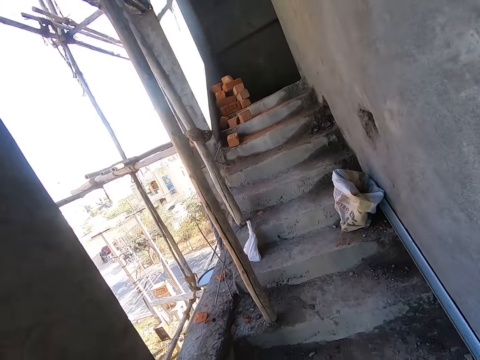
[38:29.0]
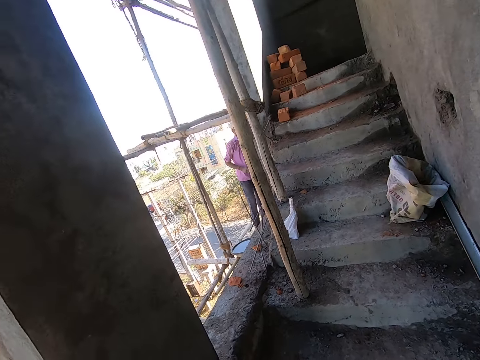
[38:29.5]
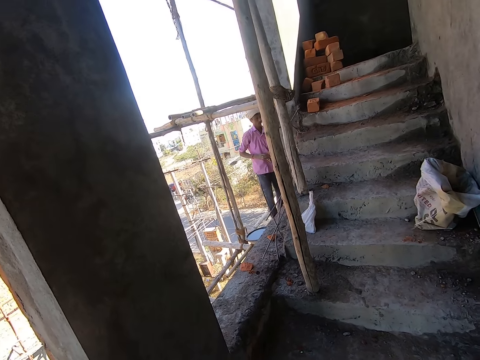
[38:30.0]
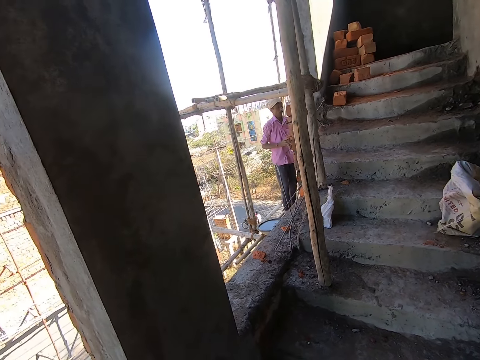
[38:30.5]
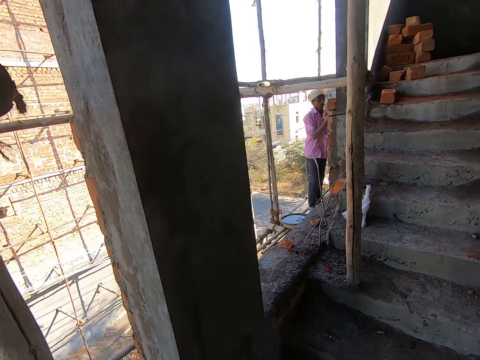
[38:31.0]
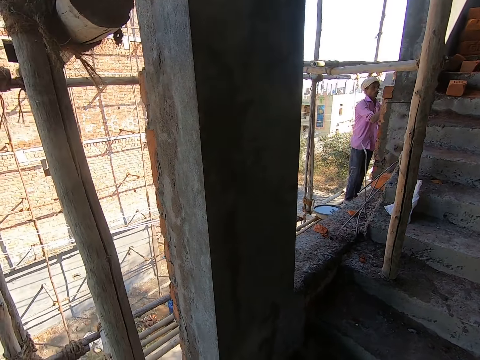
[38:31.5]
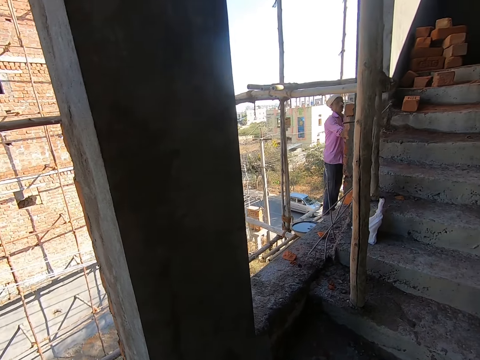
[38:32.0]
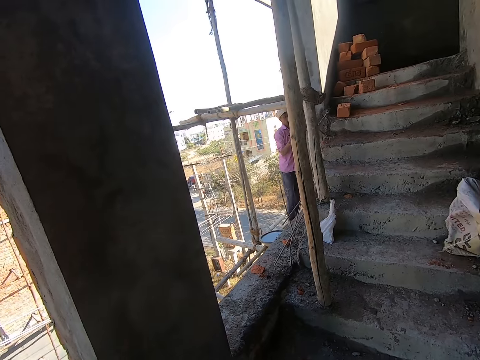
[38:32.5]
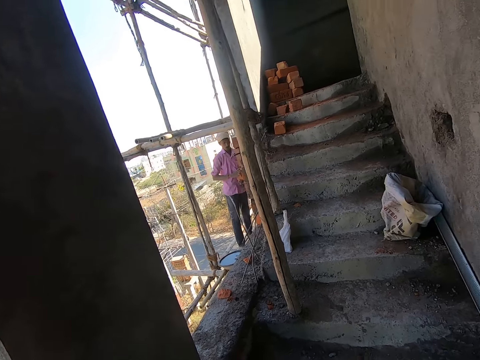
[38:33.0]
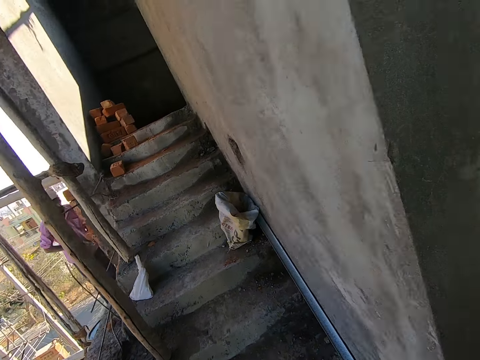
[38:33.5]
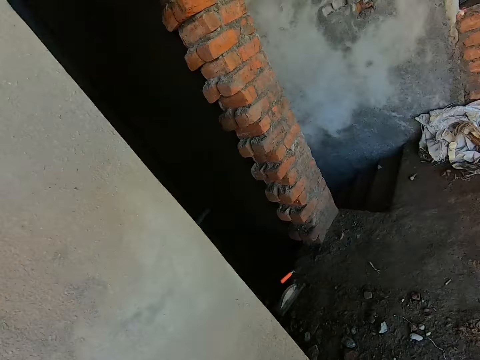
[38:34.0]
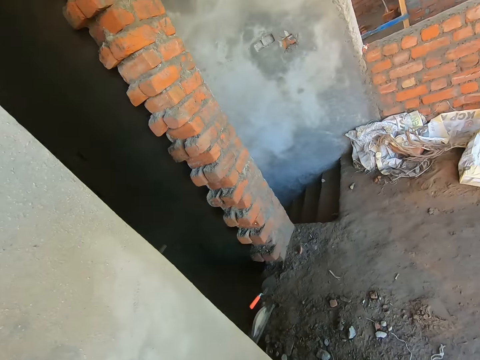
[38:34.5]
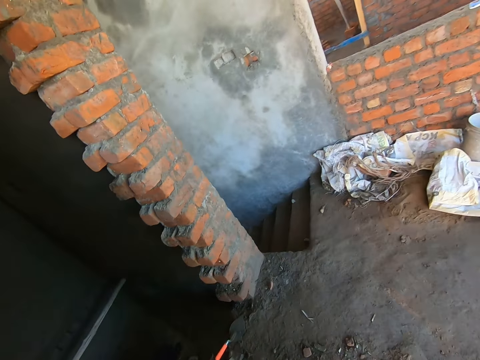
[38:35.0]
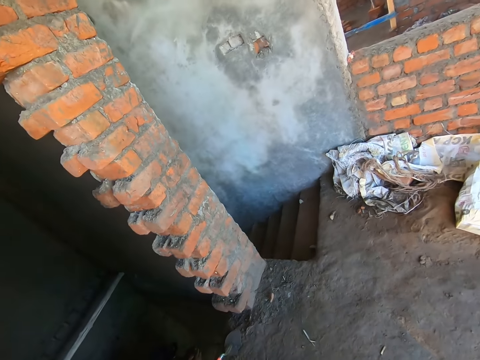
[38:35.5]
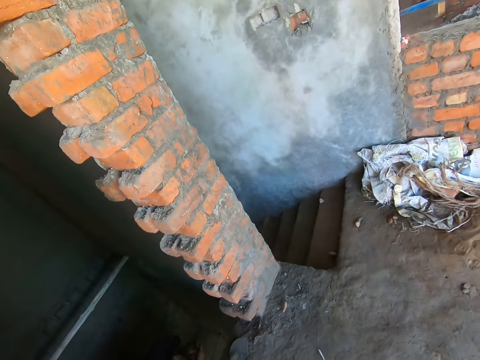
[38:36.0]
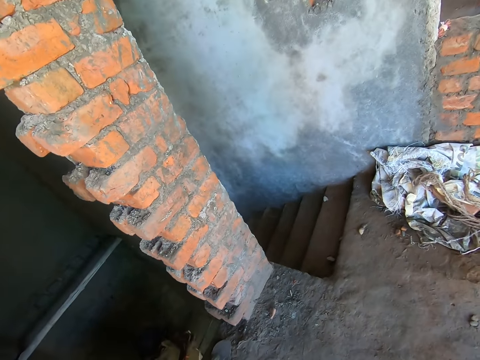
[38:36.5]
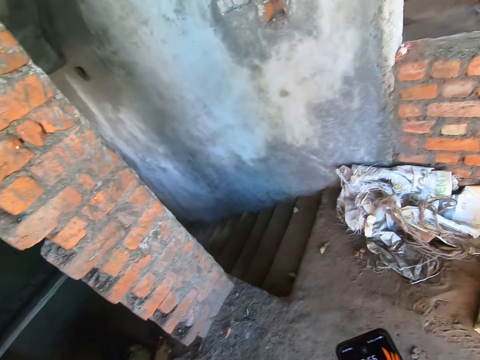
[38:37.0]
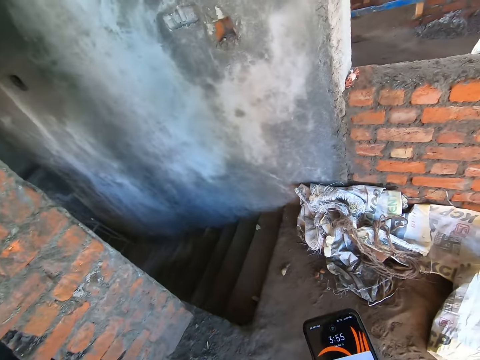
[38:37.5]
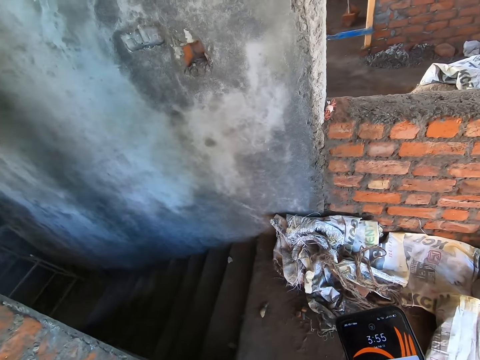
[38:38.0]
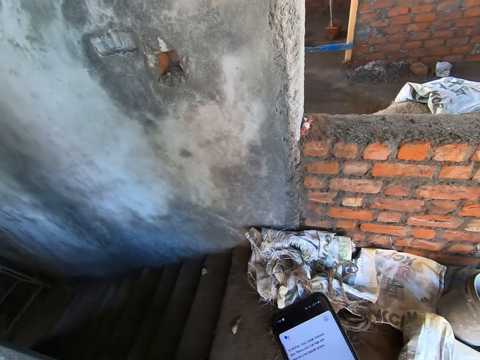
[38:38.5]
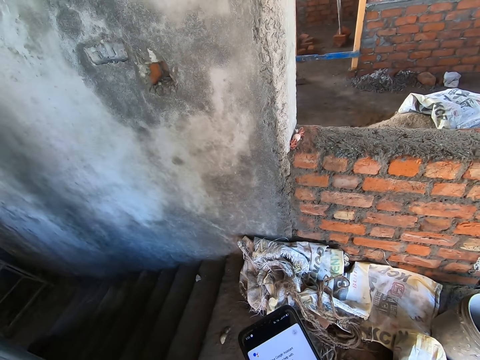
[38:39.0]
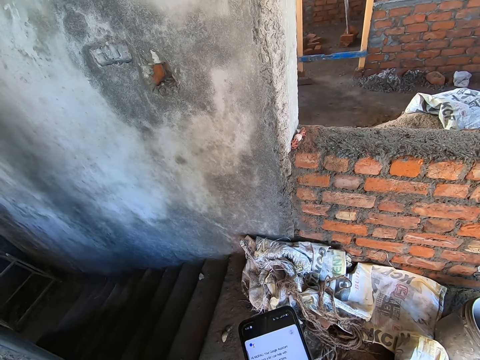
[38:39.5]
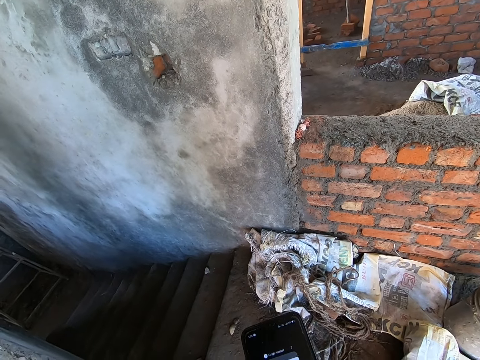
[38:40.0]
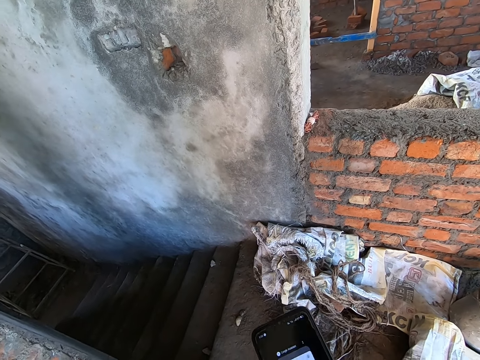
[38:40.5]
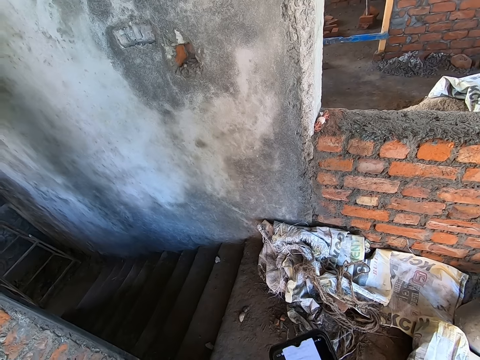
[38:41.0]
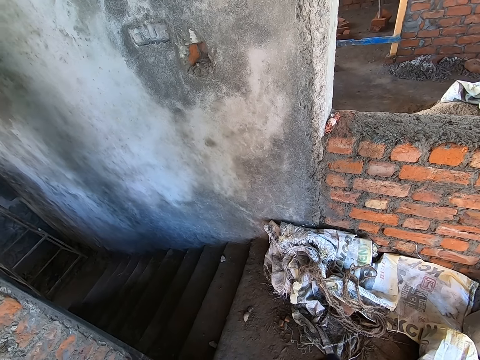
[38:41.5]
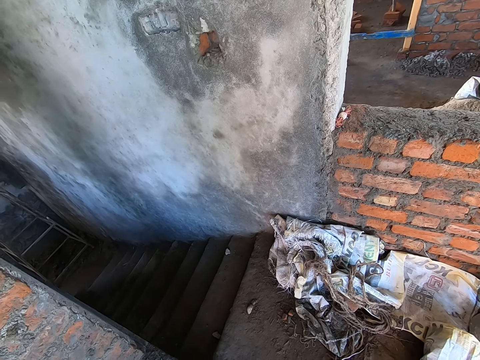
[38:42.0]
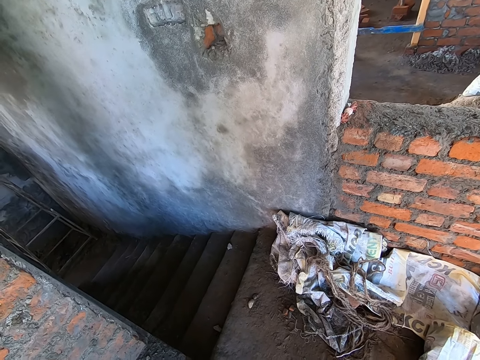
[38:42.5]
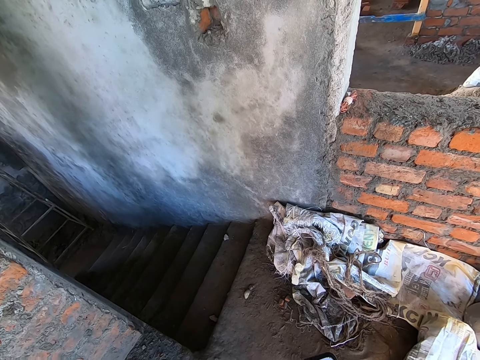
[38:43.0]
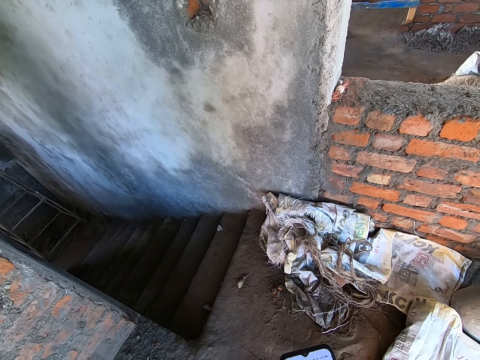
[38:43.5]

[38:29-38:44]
The camera wearer looks around the building. He operates a phone in his right hand.

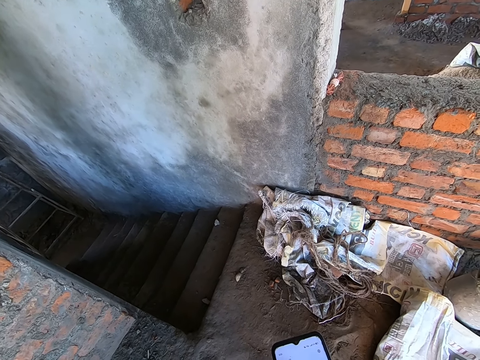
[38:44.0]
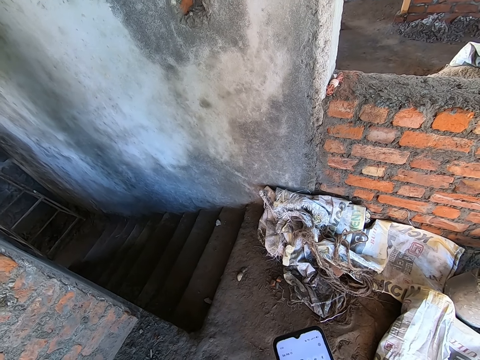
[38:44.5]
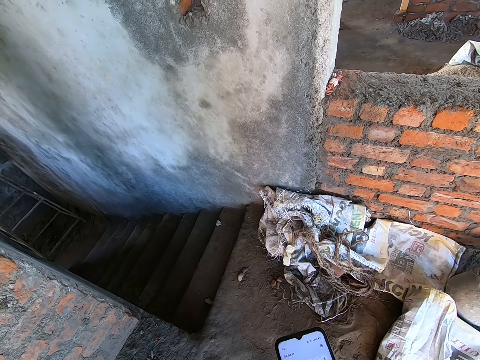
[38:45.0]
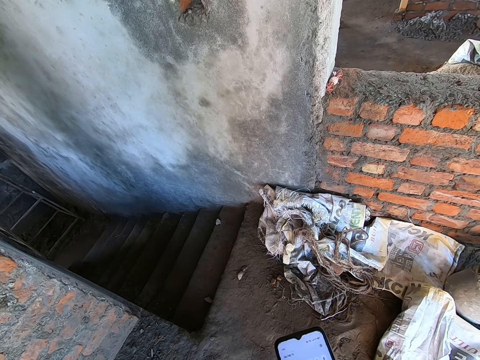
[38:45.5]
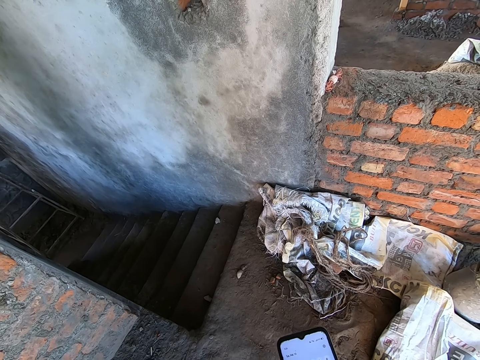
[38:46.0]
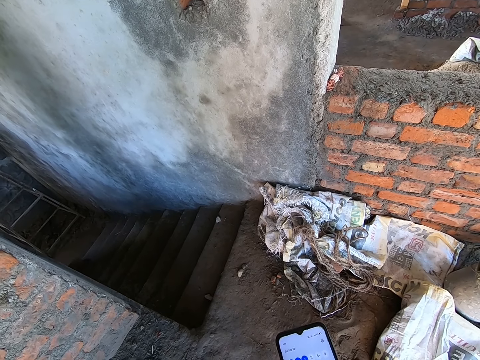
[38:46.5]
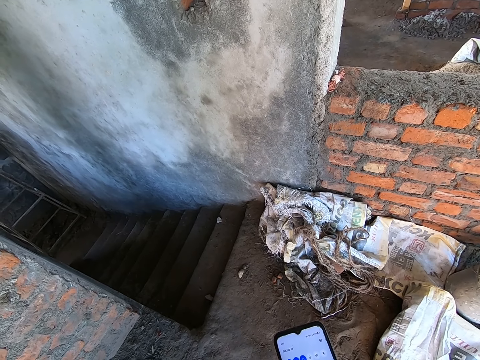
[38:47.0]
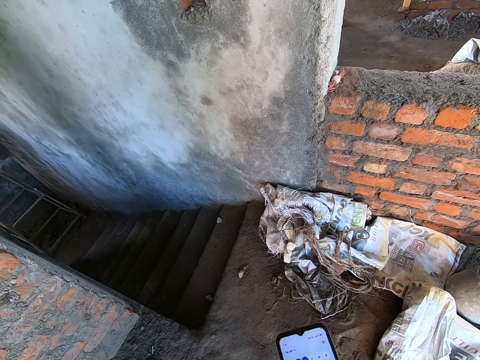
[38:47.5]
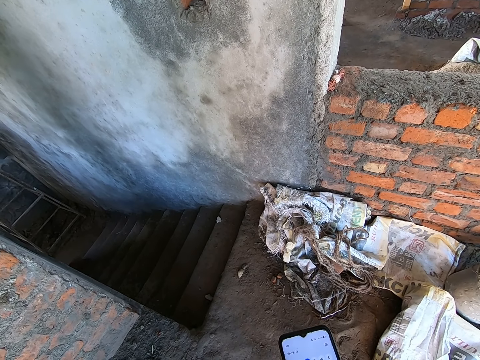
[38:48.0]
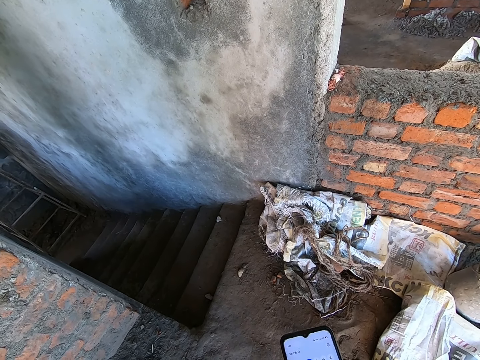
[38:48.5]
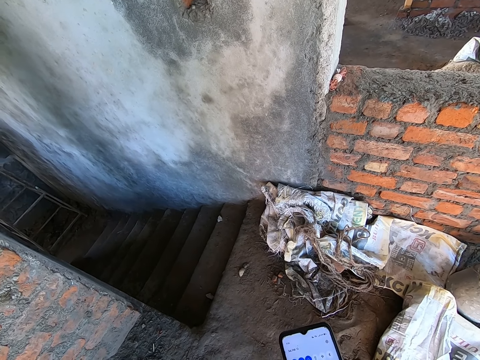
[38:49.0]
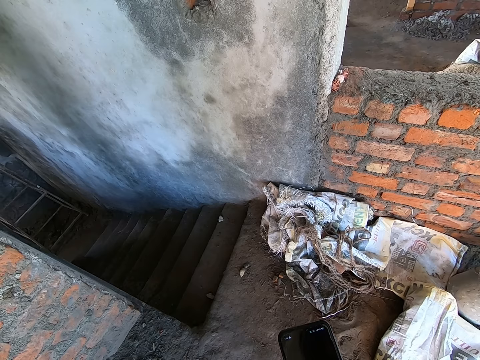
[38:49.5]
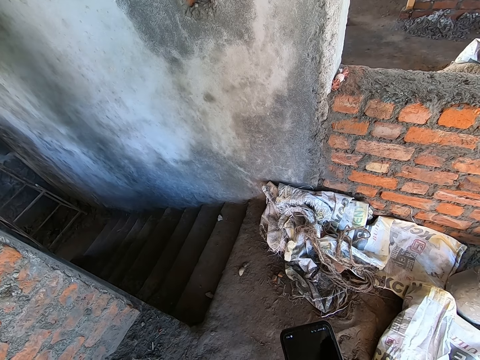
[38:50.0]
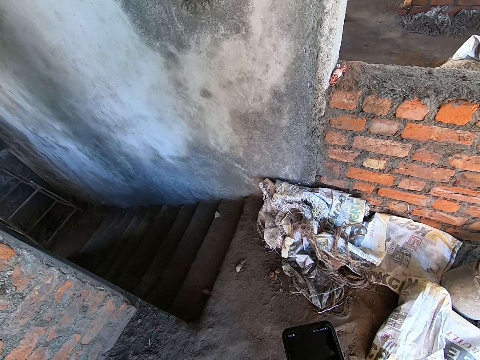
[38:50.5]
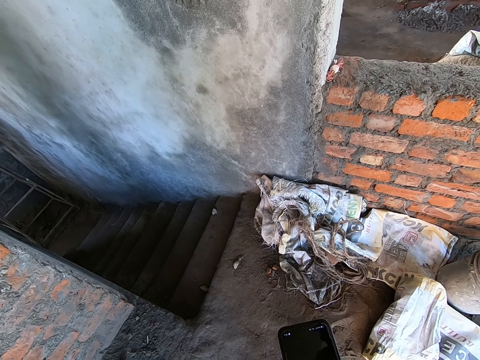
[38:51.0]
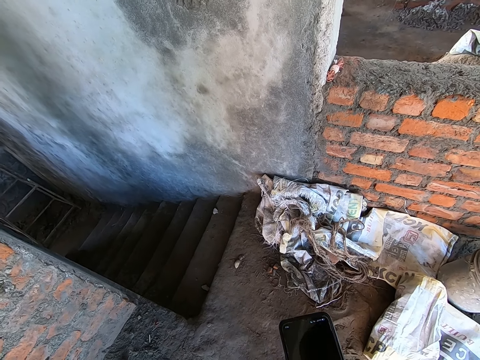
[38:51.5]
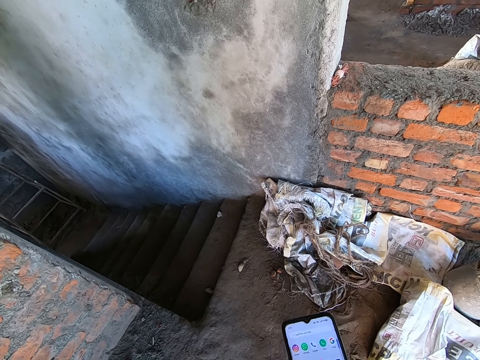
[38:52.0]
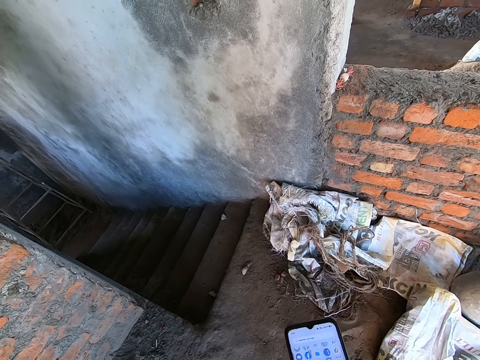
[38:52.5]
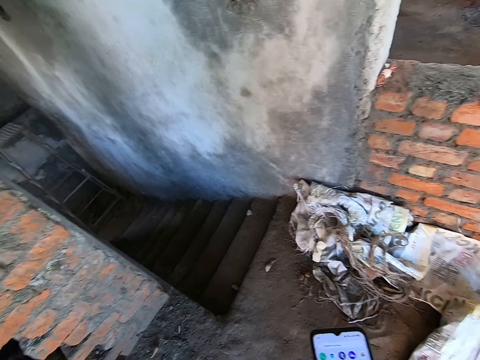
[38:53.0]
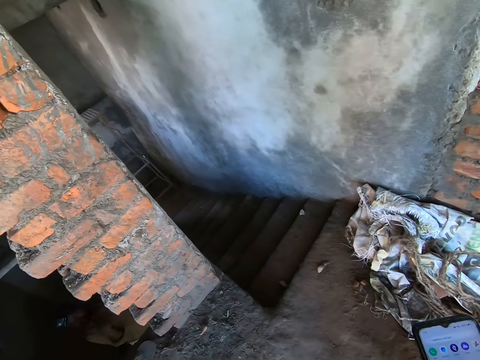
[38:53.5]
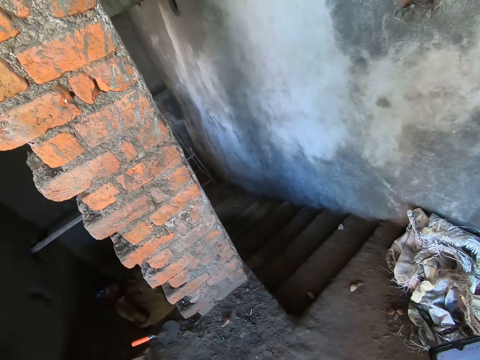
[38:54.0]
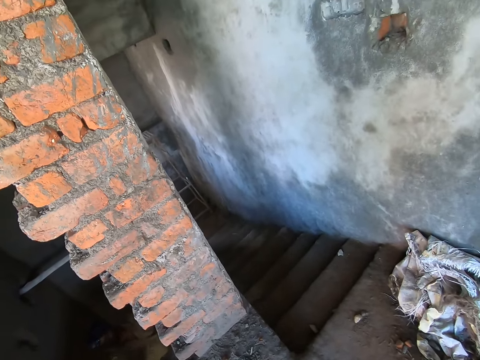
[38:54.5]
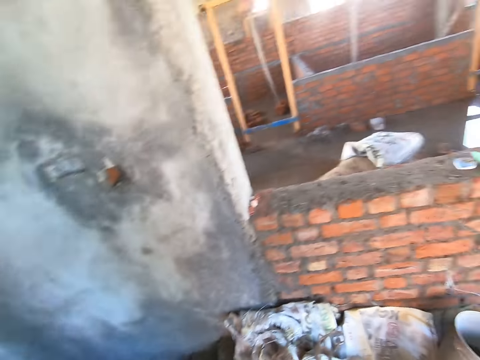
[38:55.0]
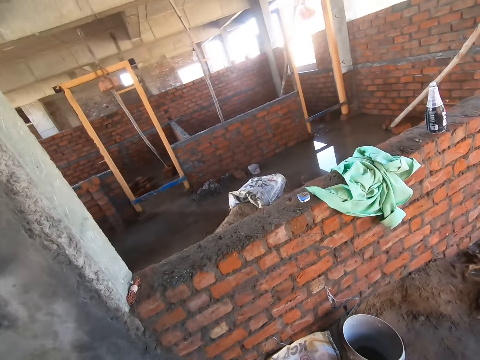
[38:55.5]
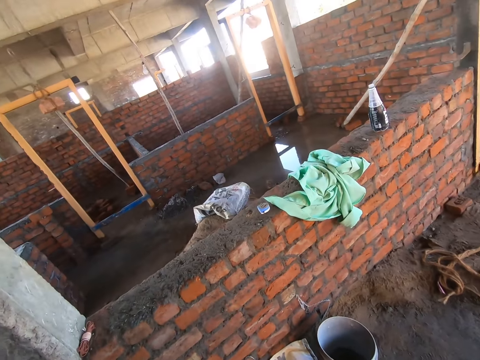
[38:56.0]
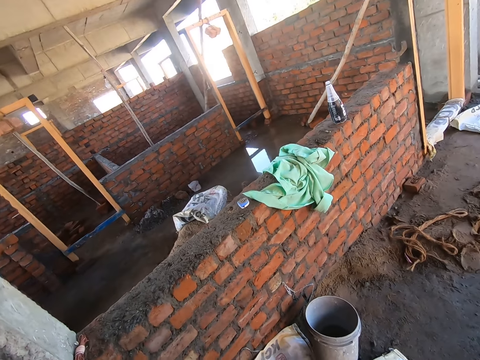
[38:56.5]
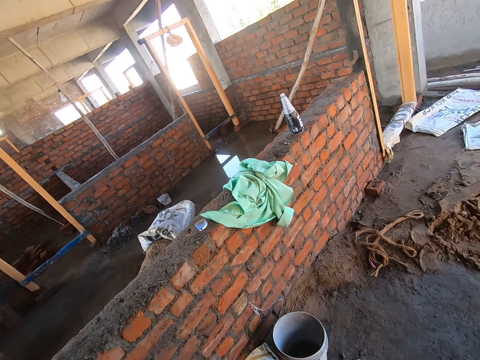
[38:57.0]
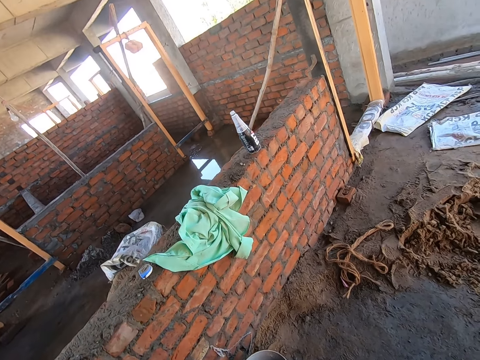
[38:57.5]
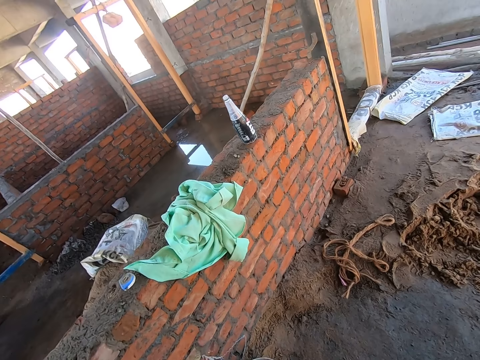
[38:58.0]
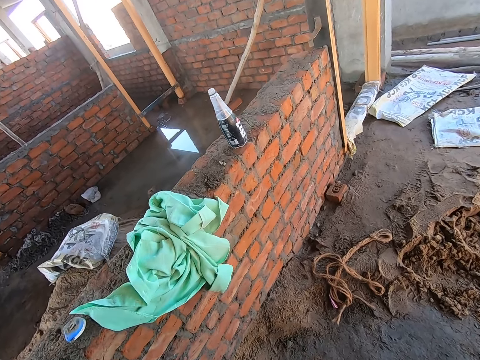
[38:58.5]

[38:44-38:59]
A man stands on a ladder in between two walls. The camera wearer converses with the man. They look around the building.
